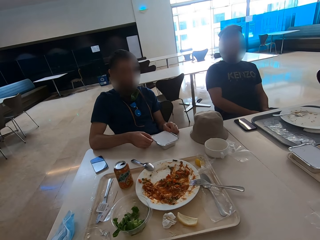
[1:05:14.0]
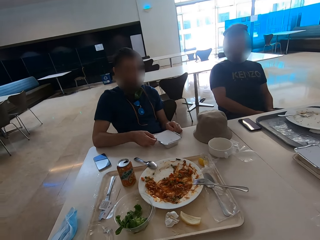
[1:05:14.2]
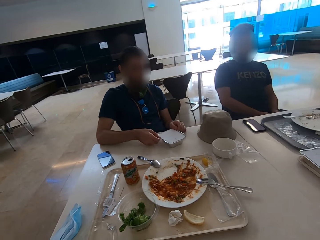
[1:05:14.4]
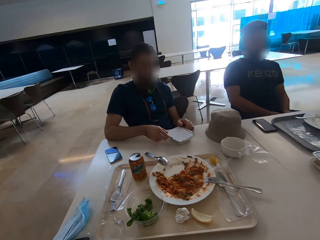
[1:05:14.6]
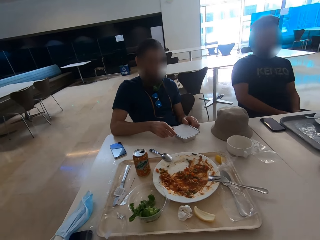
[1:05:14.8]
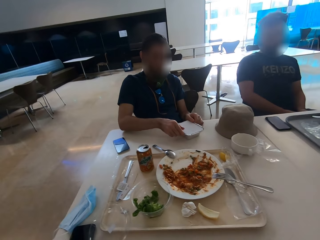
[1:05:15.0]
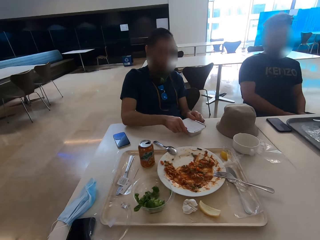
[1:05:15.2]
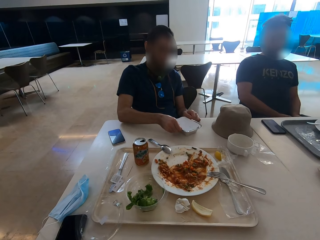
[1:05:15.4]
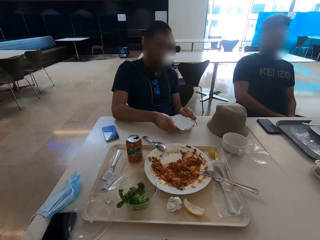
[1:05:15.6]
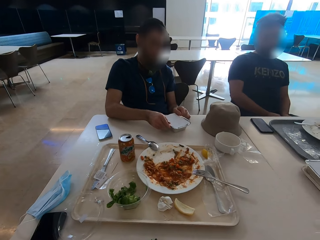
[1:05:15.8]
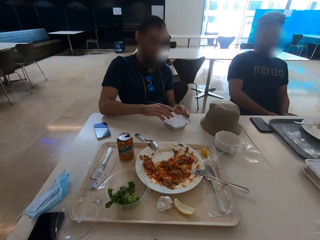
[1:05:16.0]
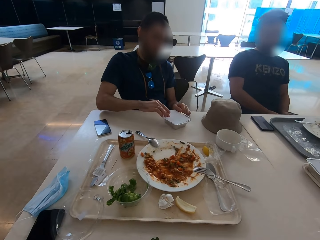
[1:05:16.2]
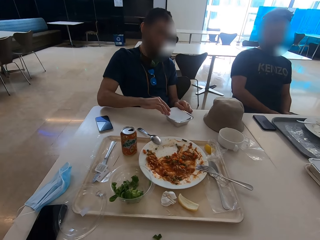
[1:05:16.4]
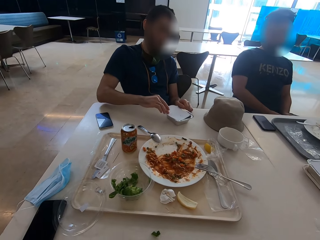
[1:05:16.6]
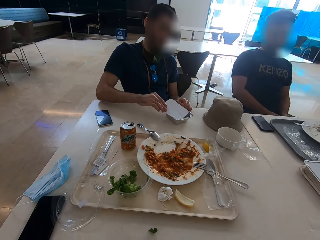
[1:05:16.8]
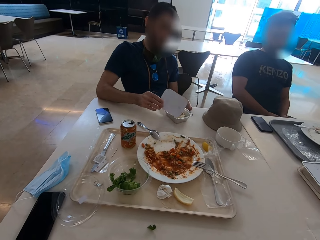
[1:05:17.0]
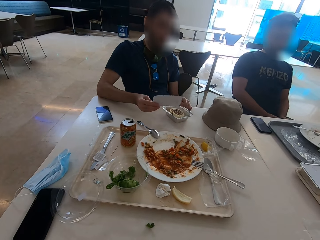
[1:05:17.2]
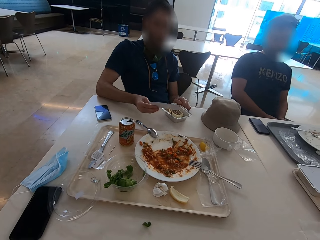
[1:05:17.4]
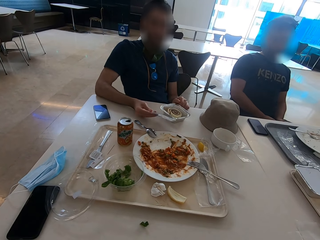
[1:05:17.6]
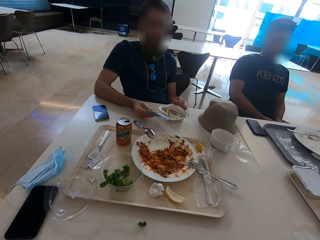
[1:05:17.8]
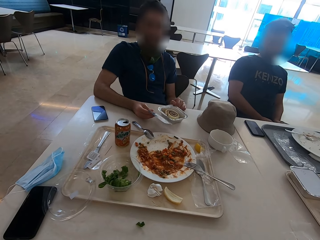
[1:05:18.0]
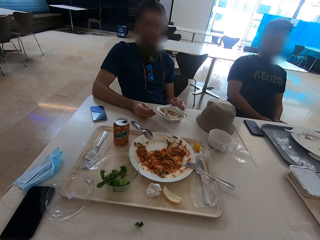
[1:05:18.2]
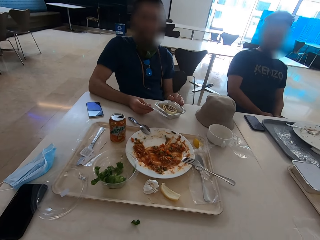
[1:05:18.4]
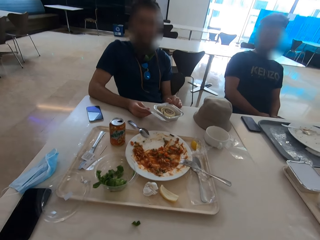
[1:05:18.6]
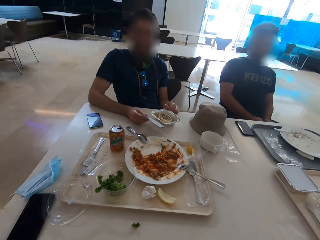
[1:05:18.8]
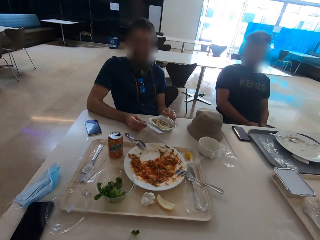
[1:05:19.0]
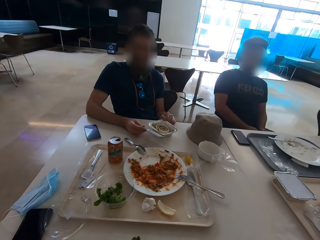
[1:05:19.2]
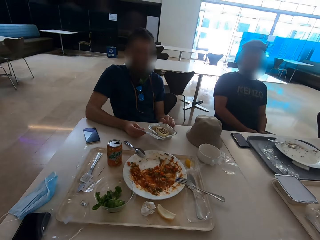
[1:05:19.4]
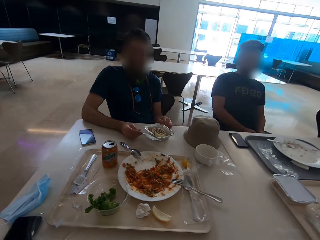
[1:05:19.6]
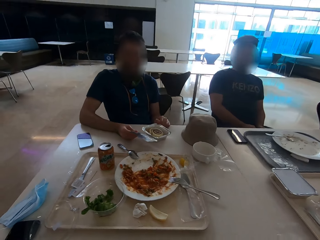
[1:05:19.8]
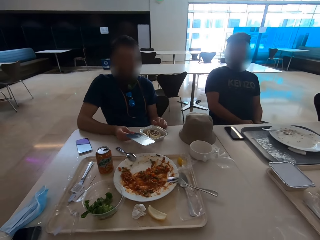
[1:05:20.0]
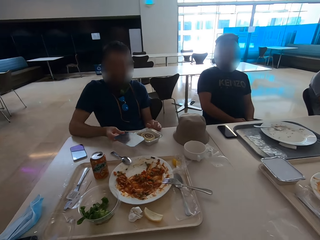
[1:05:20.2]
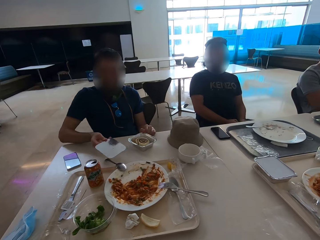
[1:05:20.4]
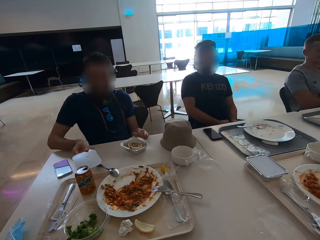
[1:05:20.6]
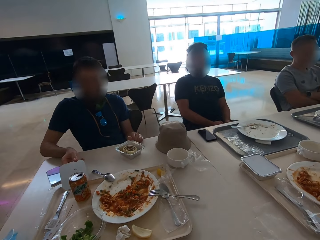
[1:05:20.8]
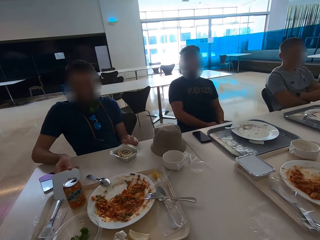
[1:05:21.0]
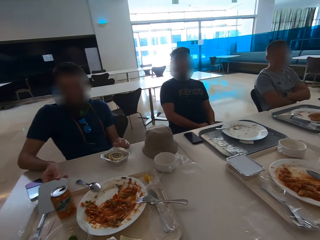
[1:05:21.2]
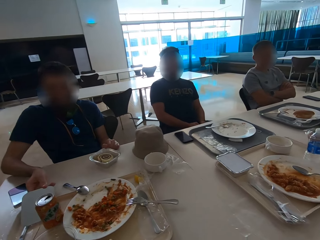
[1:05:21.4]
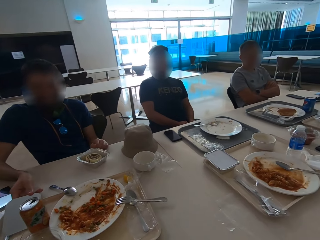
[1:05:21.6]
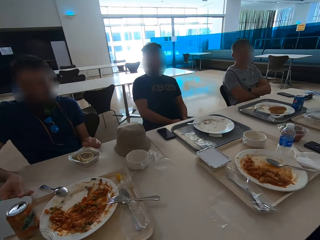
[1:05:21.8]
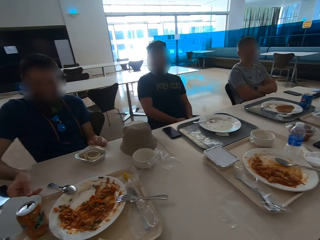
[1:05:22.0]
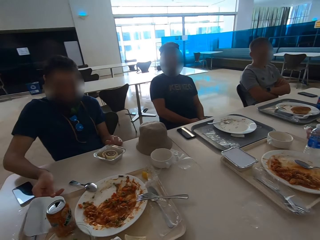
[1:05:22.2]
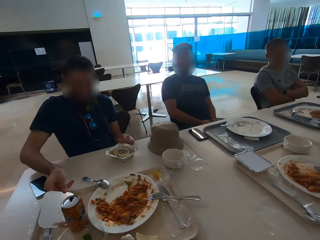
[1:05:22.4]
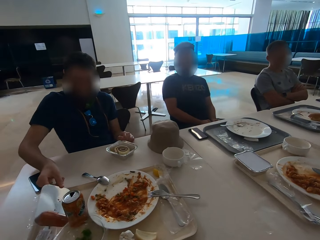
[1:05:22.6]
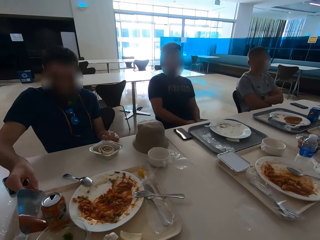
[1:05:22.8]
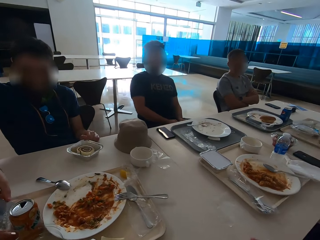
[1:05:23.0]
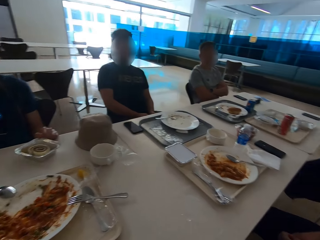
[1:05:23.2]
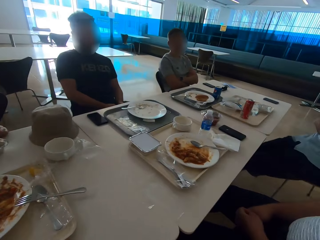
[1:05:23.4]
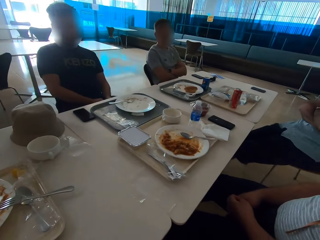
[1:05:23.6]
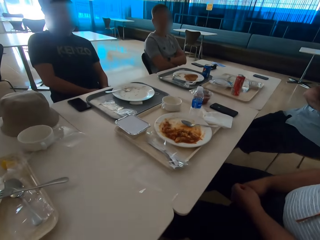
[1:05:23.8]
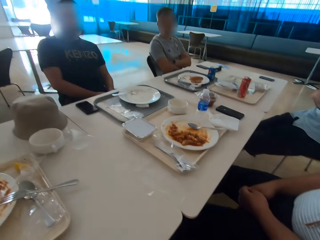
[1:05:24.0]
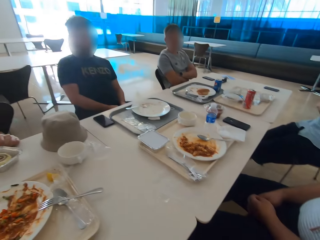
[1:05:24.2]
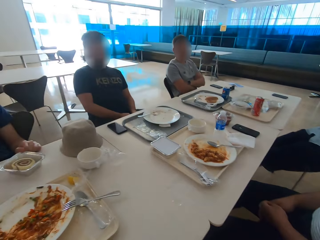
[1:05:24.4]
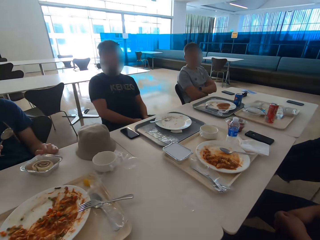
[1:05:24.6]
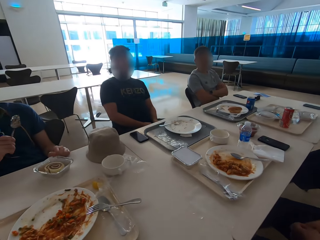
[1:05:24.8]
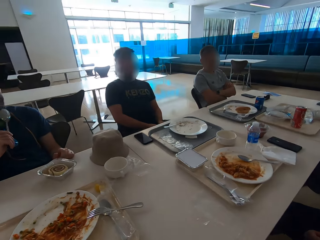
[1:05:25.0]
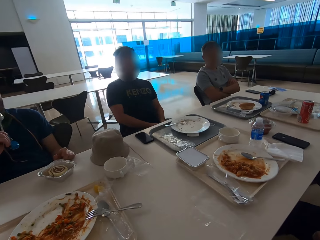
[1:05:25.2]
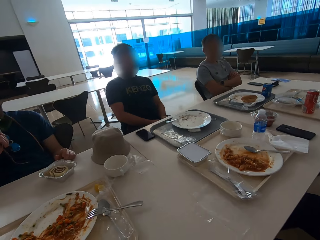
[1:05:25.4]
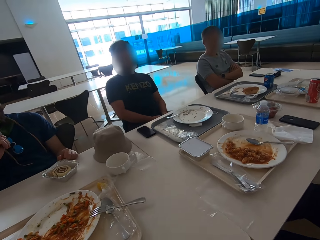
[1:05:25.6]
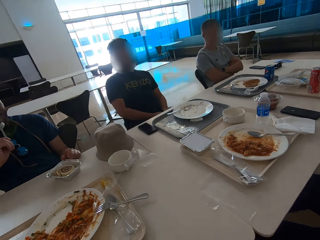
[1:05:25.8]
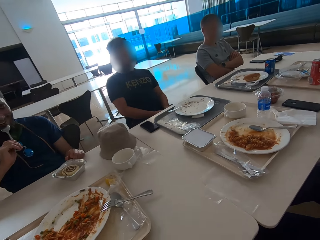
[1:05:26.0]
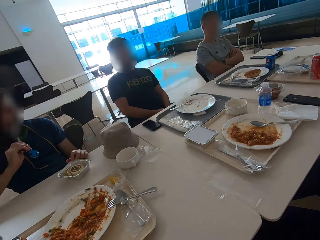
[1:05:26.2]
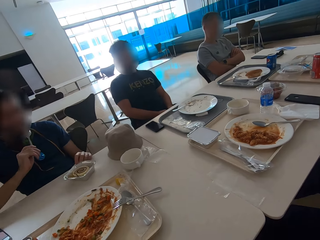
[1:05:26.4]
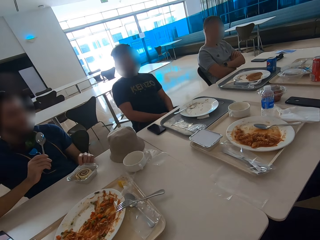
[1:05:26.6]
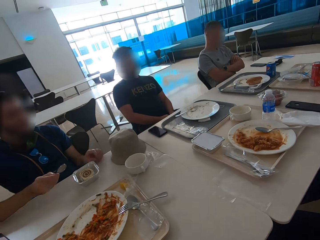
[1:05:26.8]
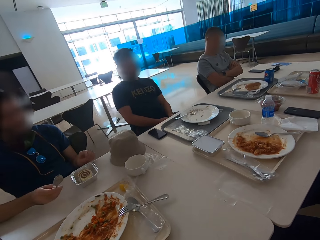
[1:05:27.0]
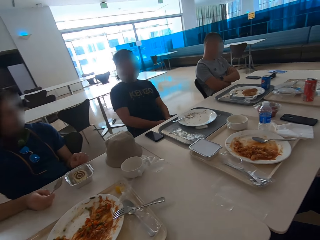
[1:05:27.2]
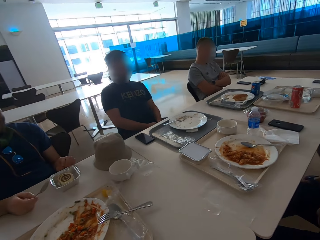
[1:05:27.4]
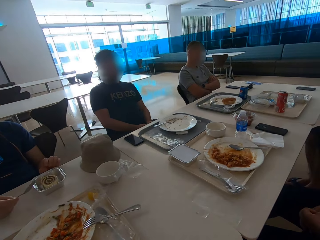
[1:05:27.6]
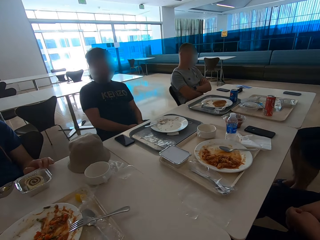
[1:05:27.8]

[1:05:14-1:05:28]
A man removes the top paper. The man holds a dish lid. Another man sits close to a third man. The first man puts the dish lid on the tray. A fourth man sits close to a fifth man. The fifth man sits close to the camera wearer. The first man lifts a hand. The first man holds a spoon, puts the spoon in the mouth, licks the spoon and lowers his hand. The first man turns a dish.

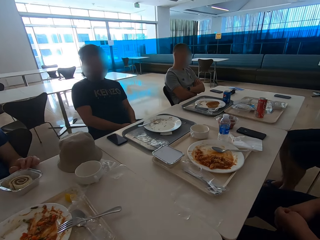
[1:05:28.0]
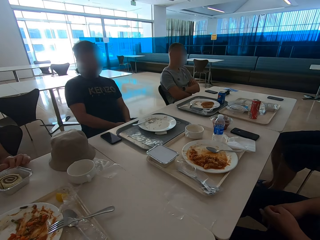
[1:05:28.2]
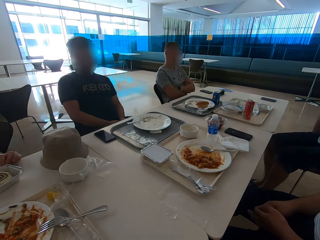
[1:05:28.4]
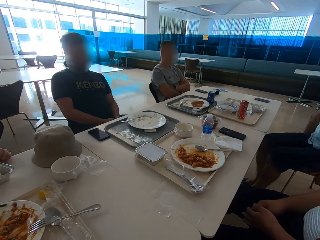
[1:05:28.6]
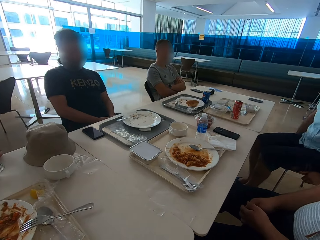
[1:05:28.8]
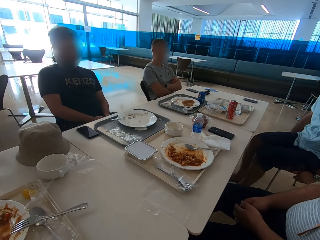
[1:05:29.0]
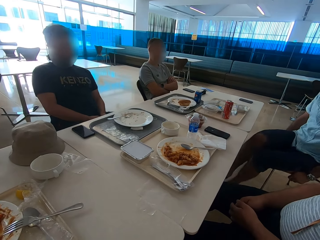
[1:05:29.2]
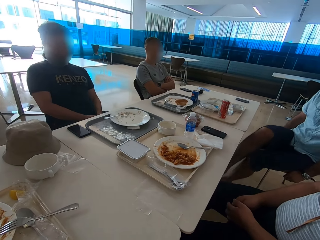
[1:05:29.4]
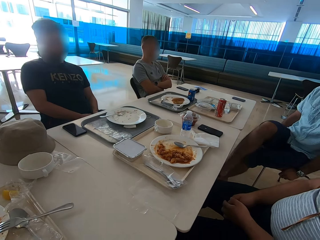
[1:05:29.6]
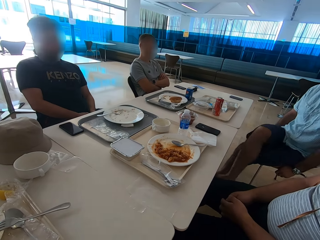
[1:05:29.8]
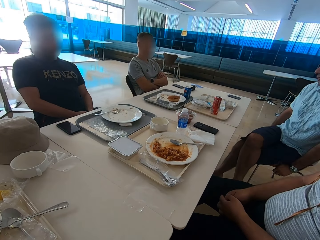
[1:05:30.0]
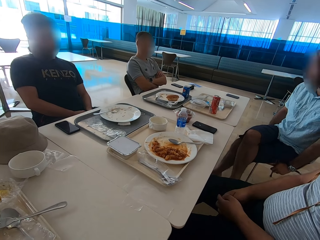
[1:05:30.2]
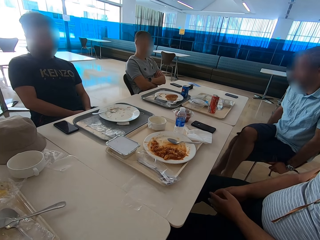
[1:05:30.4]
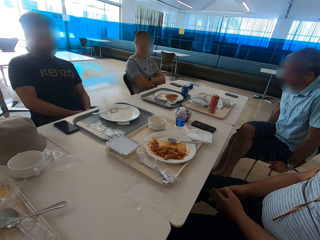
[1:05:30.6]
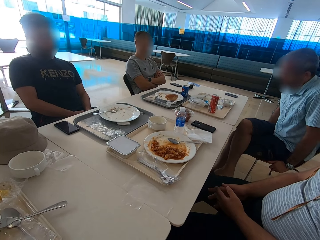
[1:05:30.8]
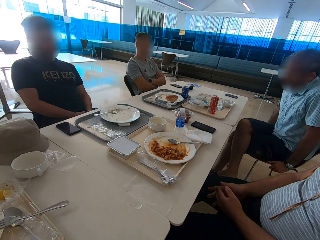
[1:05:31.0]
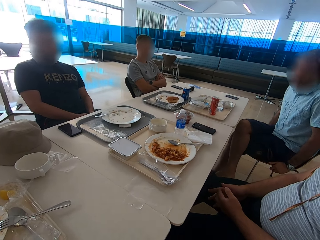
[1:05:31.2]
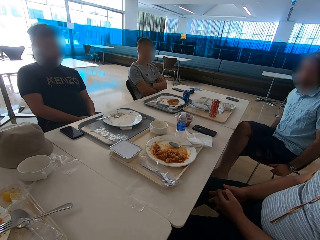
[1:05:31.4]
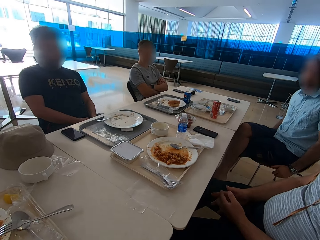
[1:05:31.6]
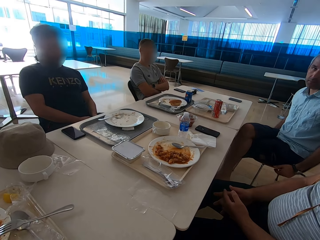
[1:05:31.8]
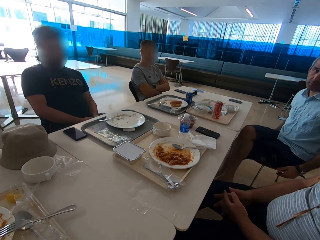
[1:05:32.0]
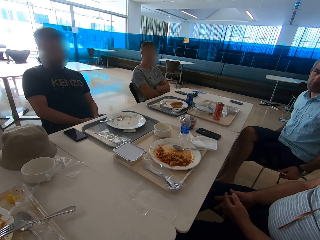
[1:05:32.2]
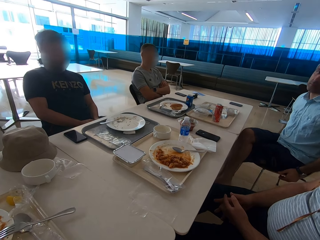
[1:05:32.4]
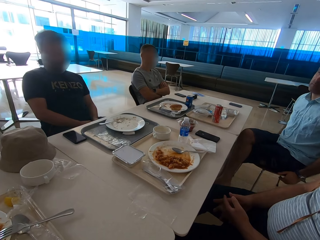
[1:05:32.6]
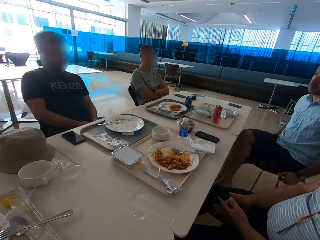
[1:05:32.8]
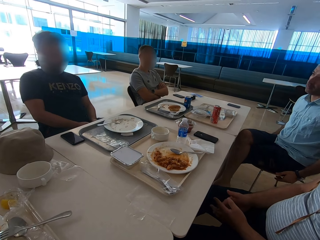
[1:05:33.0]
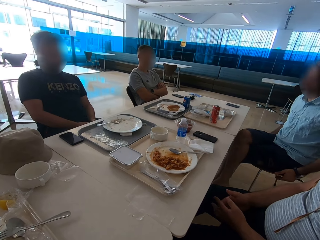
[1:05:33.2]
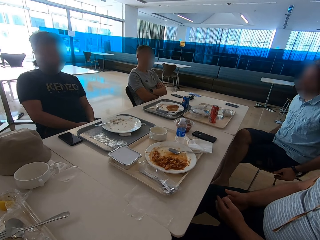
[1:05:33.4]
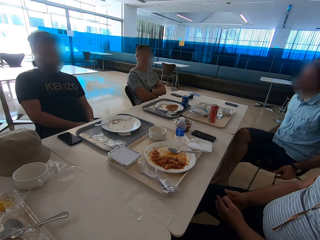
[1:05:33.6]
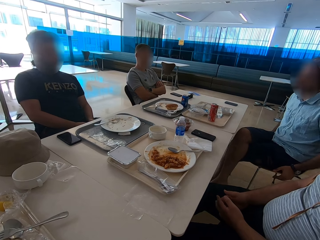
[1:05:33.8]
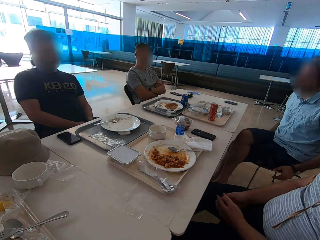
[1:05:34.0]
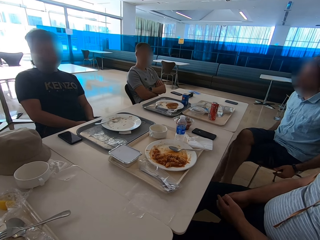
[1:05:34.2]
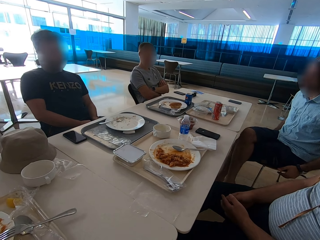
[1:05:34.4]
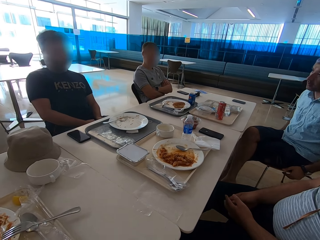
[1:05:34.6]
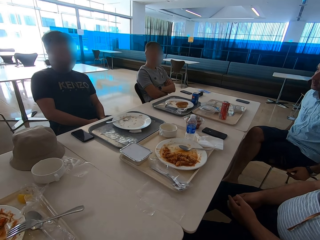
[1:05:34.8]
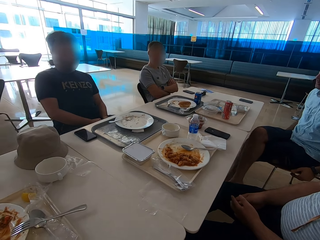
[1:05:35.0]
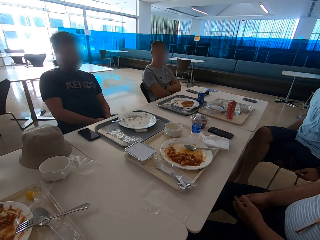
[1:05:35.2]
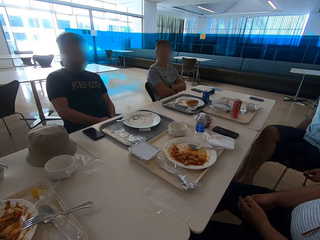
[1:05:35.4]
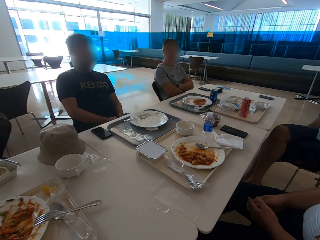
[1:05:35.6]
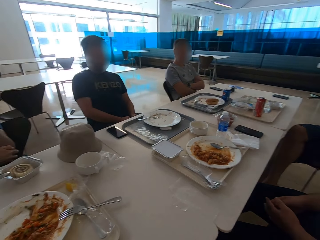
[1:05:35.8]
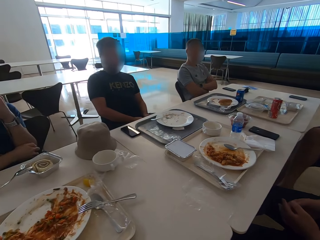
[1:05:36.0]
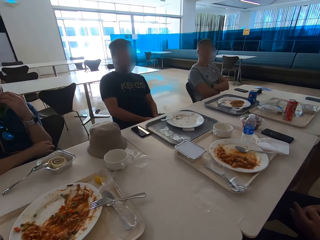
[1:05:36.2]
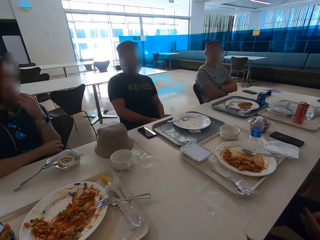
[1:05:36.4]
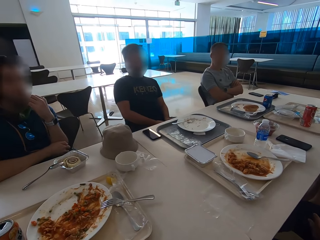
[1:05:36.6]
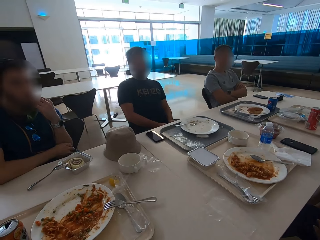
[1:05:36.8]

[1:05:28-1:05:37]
A man moves legs. The man crosses his legs and moves around. Another man moves fingers. Another man scratches his beard.
